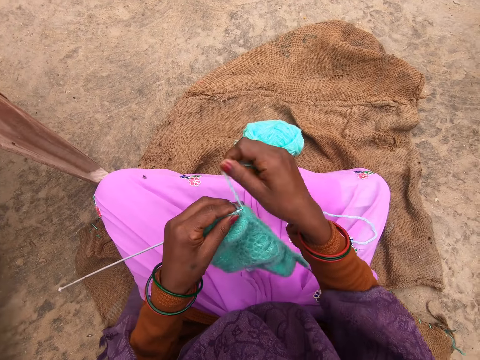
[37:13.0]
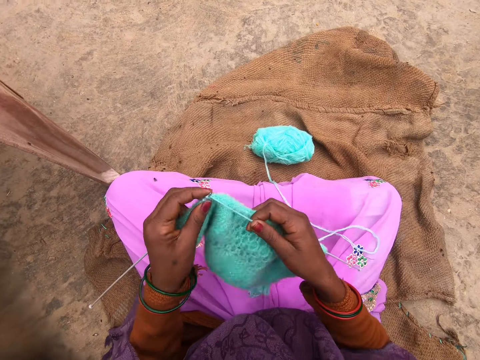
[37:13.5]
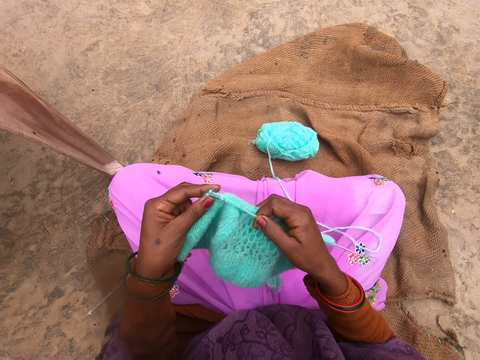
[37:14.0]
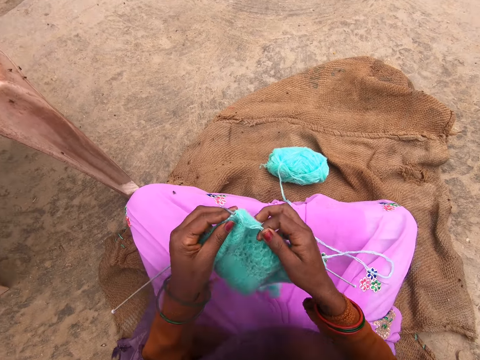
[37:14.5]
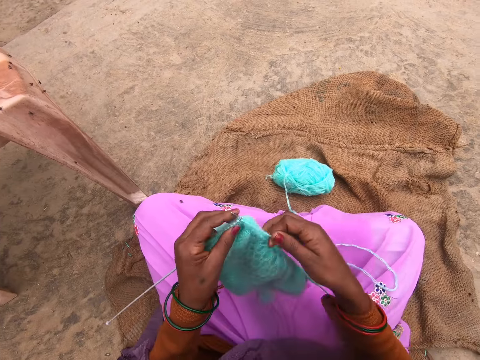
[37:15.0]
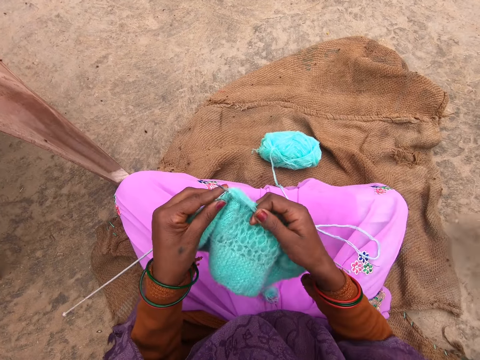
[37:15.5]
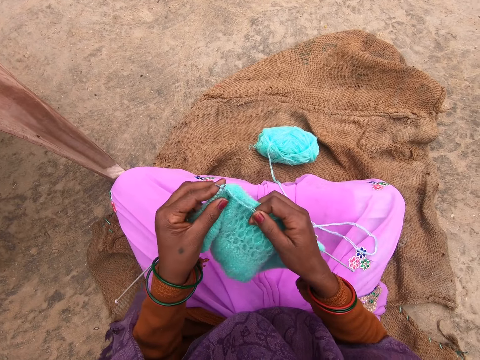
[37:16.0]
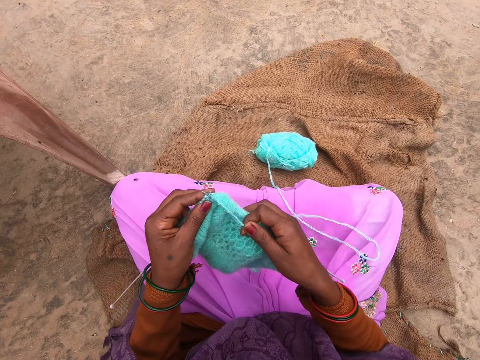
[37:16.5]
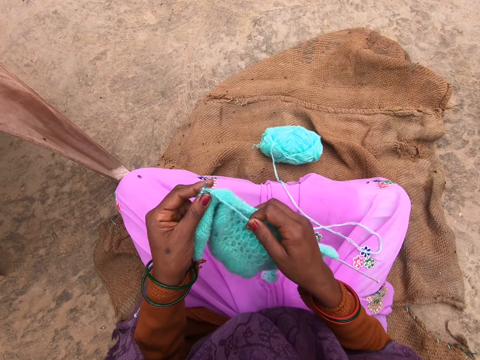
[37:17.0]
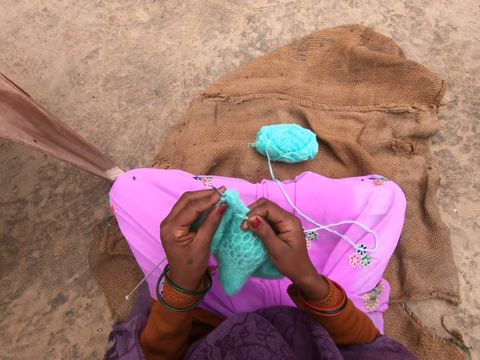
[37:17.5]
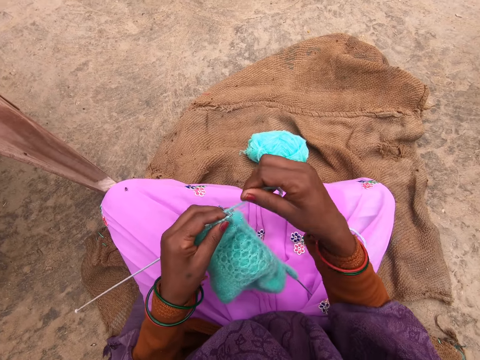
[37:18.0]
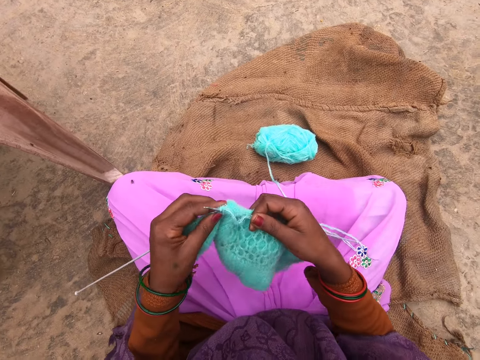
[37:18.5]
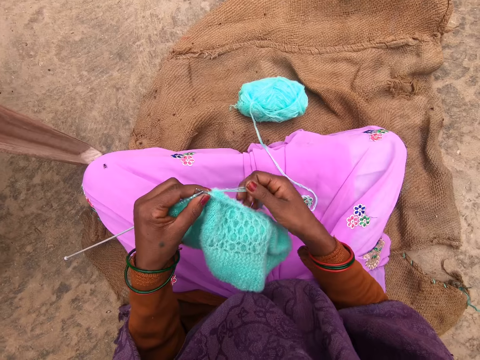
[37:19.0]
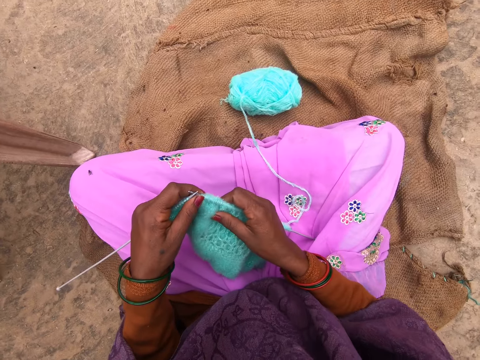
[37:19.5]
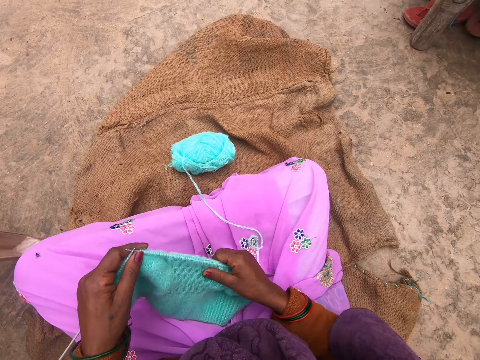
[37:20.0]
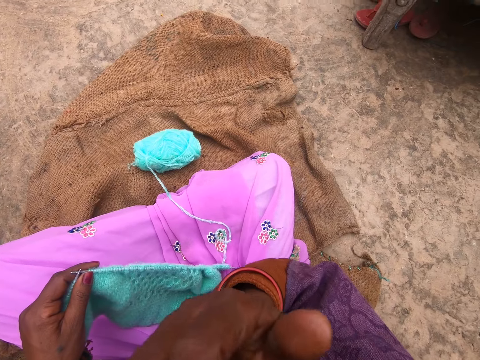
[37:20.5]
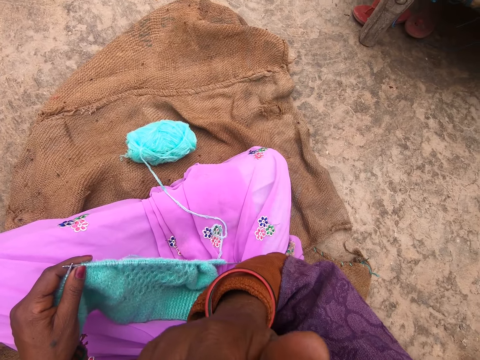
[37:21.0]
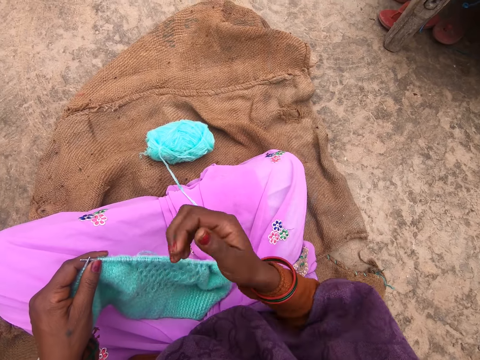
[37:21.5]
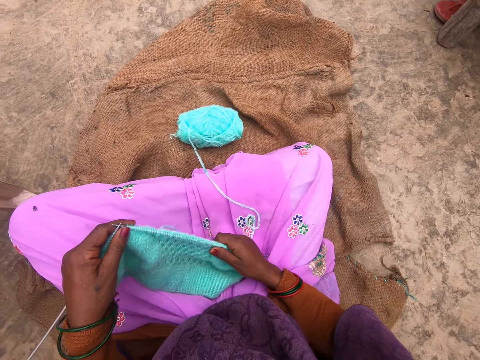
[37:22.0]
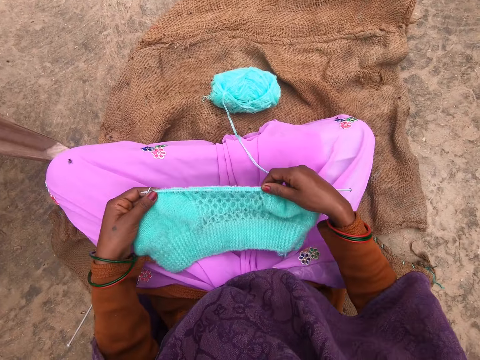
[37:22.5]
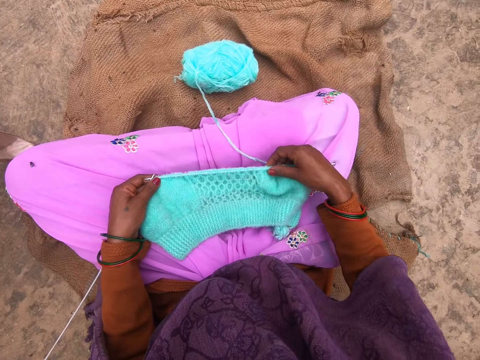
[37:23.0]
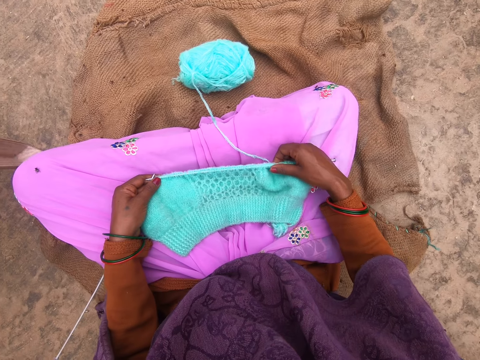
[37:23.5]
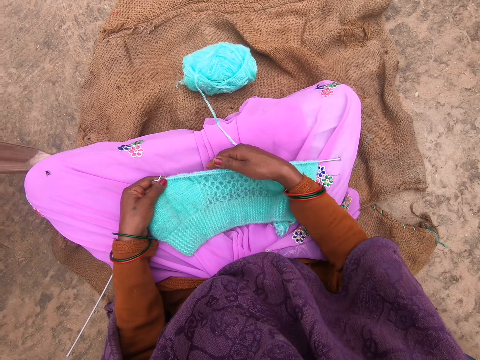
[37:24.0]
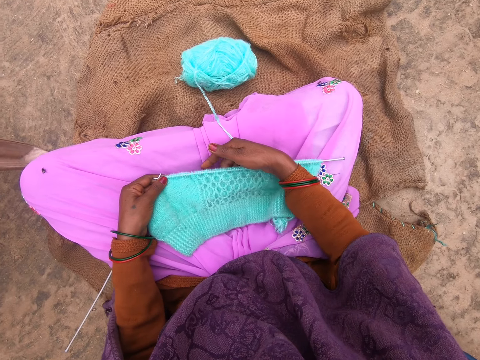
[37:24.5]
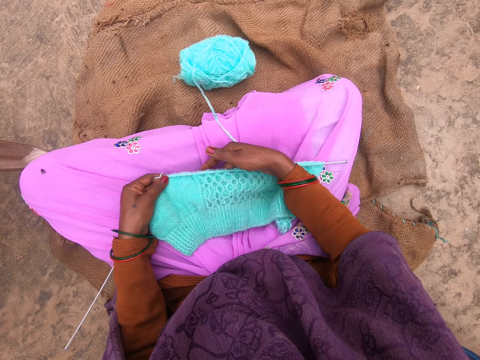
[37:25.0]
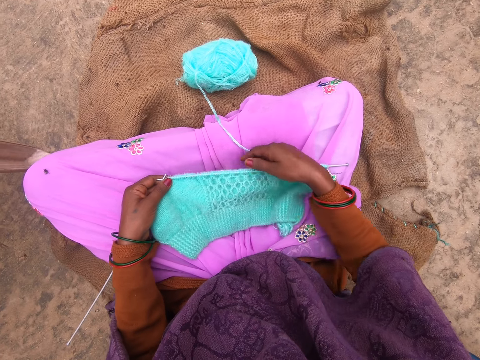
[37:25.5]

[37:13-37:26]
The camera wearer touches the nose. She looks at the fabric. She lays the fabric on her skirt.

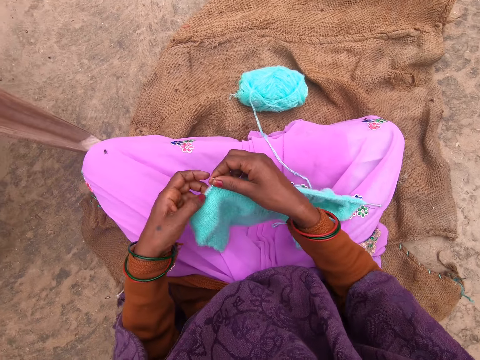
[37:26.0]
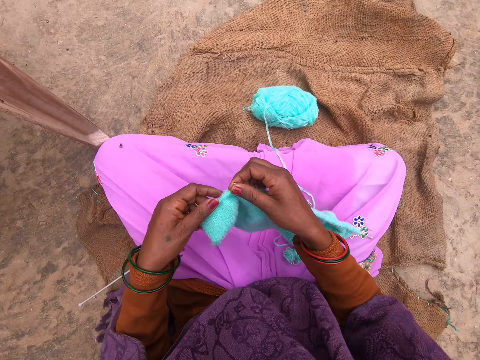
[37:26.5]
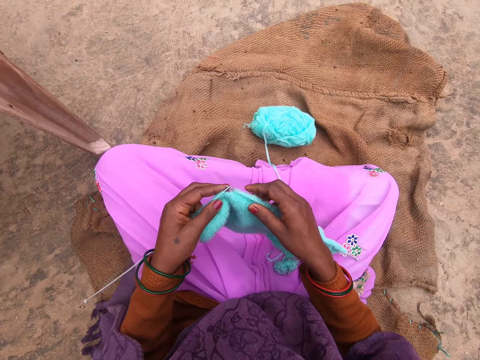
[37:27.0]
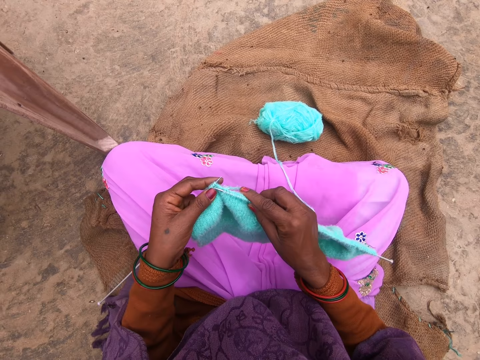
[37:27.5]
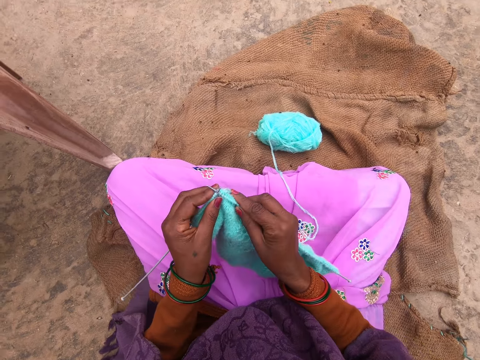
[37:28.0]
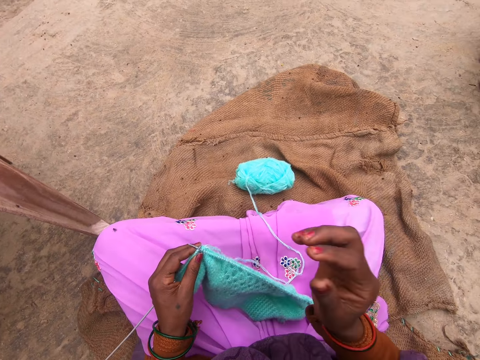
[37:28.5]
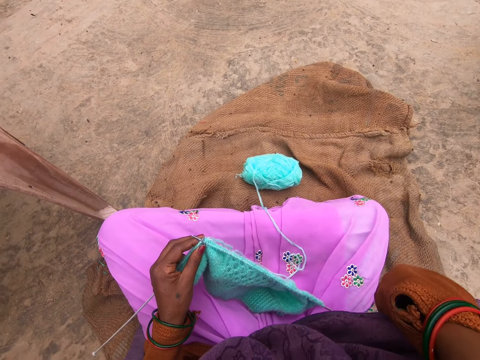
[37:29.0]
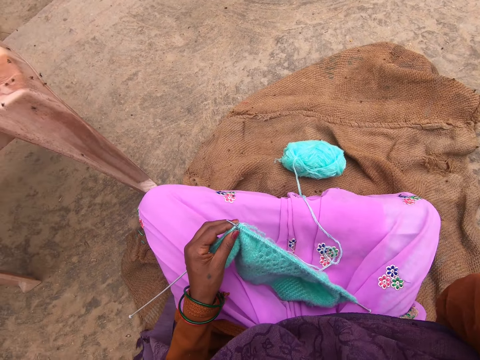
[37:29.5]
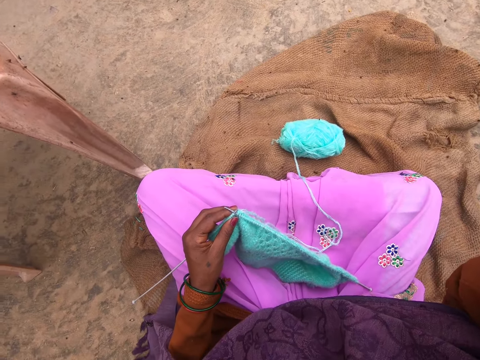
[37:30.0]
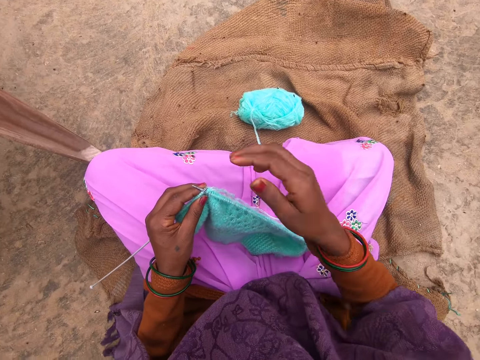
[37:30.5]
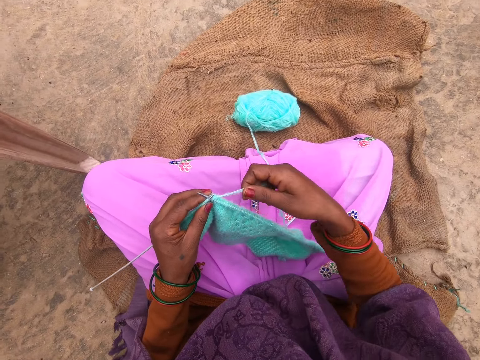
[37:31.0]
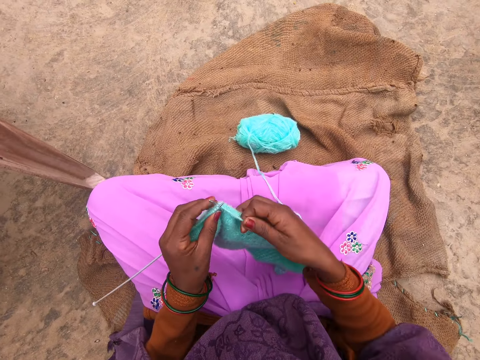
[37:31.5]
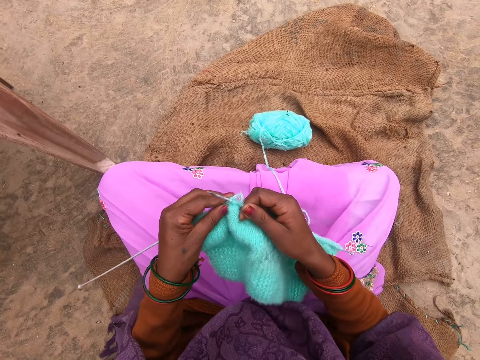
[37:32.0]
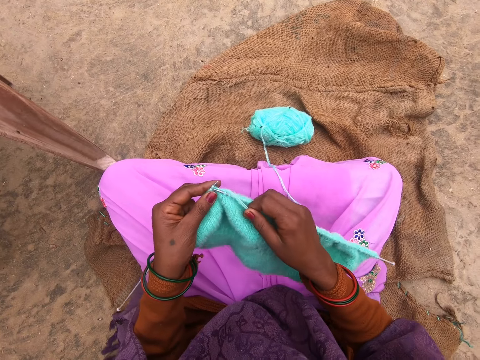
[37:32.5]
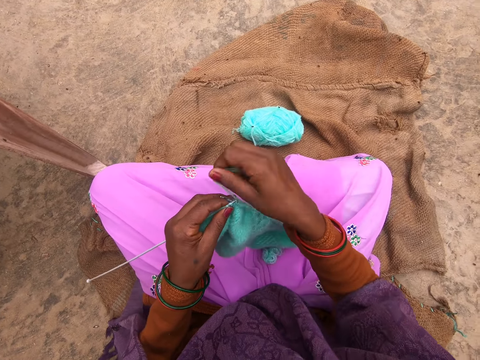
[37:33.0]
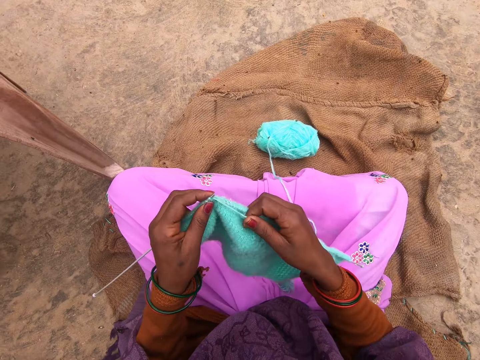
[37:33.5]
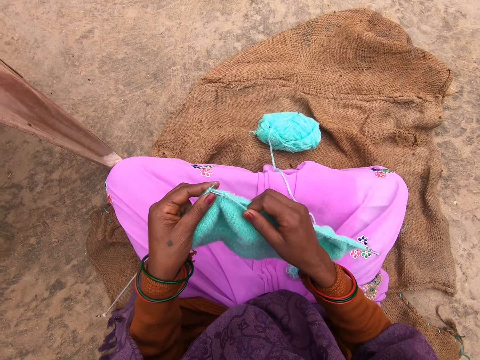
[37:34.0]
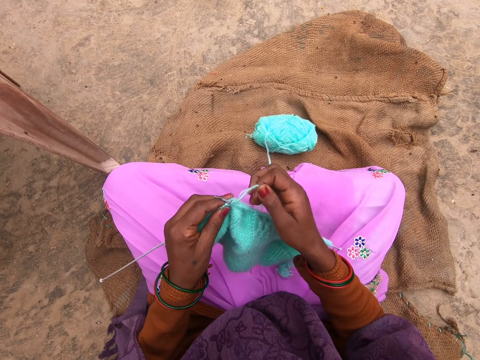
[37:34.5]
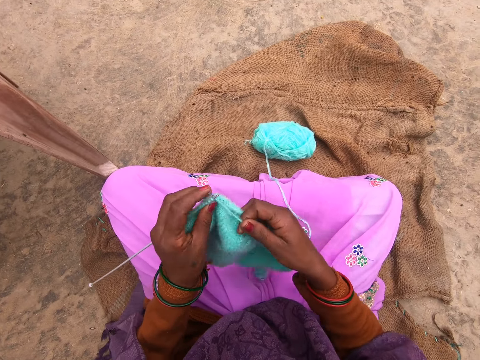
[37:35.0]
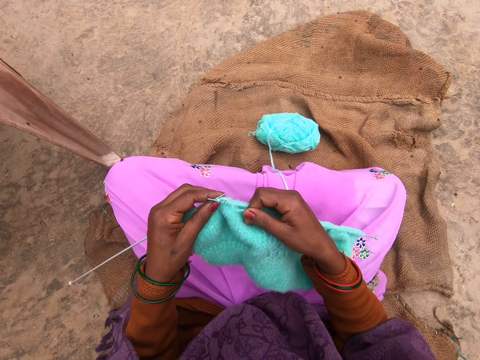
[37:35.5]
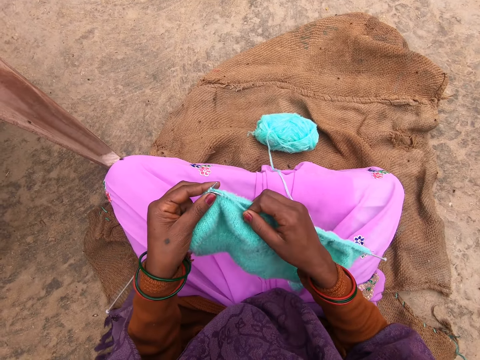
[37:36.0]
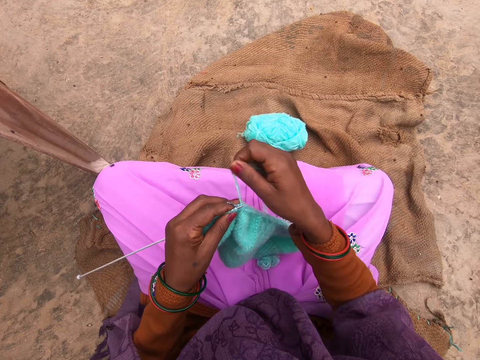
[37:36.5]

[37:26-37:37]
The camera wearer adjusts the fabric. She knits the fabric. She touches her ear. She knits the fabric.

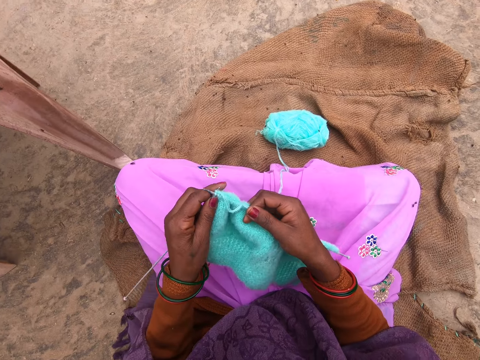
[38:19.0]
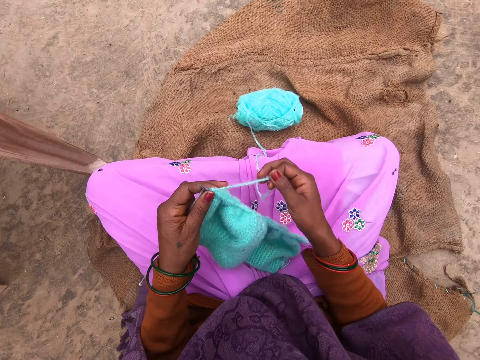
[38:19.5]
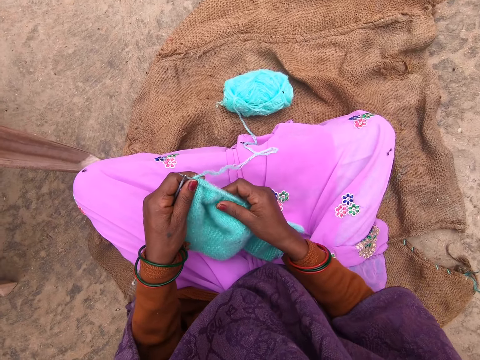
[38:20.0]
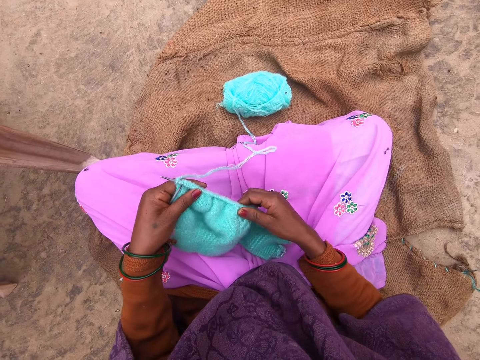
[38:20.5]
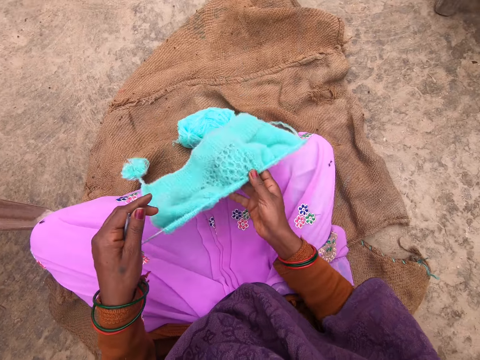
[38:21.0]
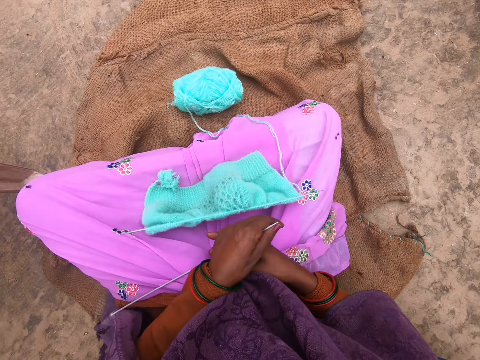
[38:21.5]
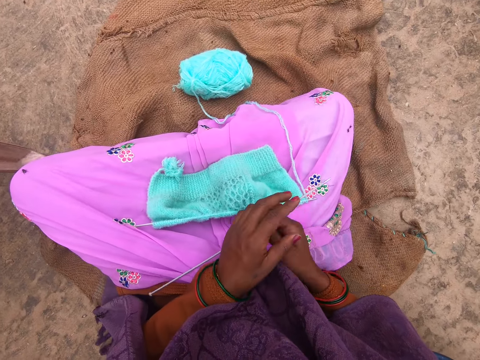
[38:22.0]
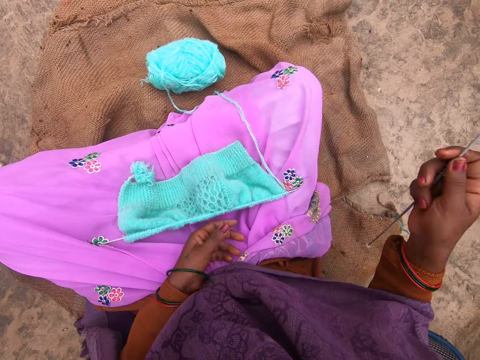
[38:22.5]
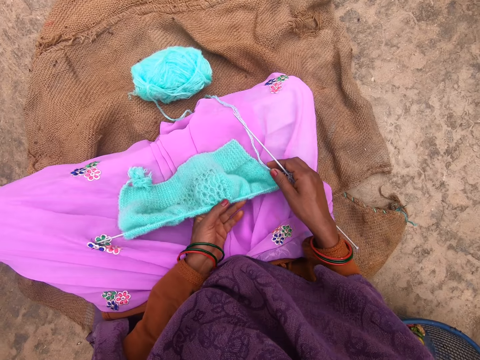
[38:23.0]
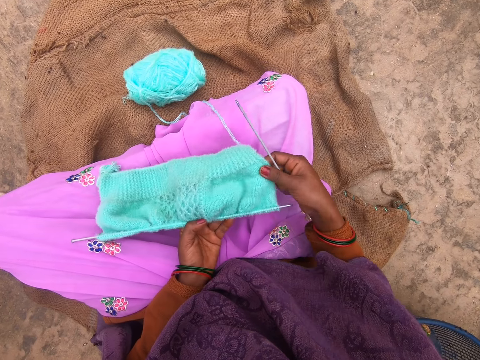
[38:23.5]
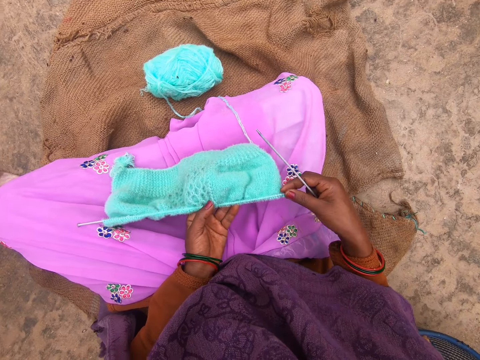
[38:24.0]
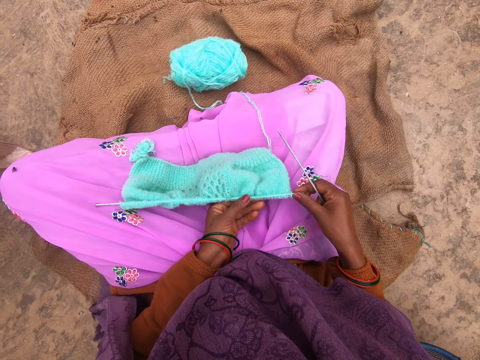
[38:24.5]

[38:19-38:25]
The camera wearer drops the fabric on her skirt. She takes a knitting pin with her right hand from her left hand. She adjusts the fabric.
